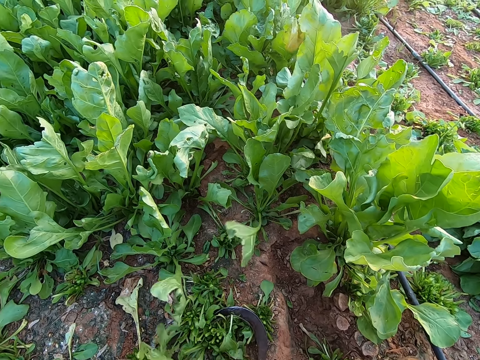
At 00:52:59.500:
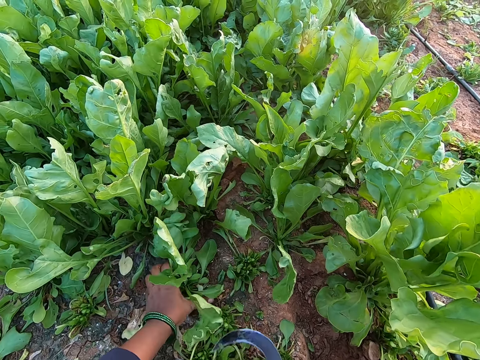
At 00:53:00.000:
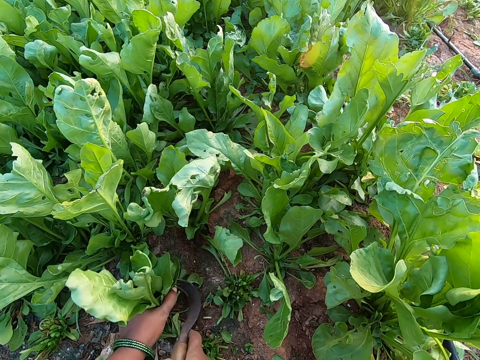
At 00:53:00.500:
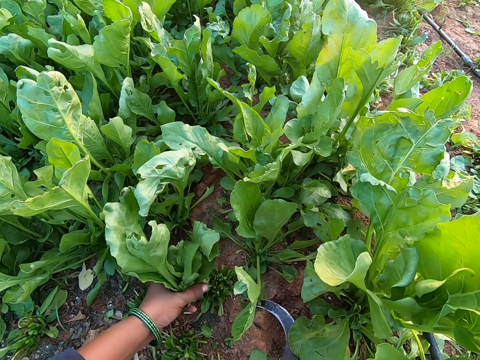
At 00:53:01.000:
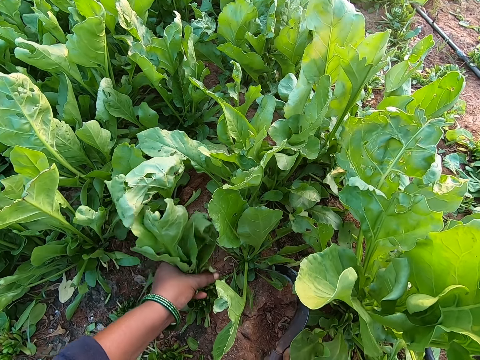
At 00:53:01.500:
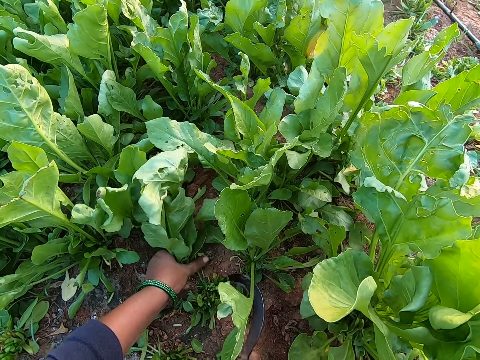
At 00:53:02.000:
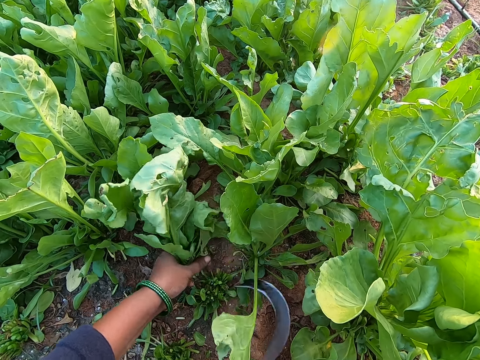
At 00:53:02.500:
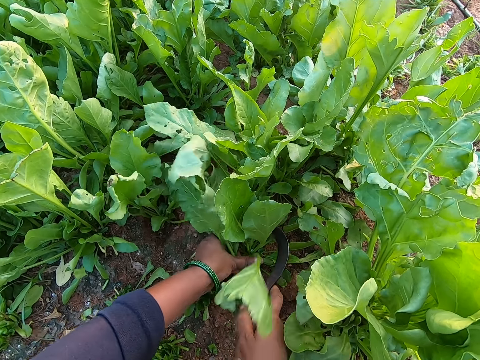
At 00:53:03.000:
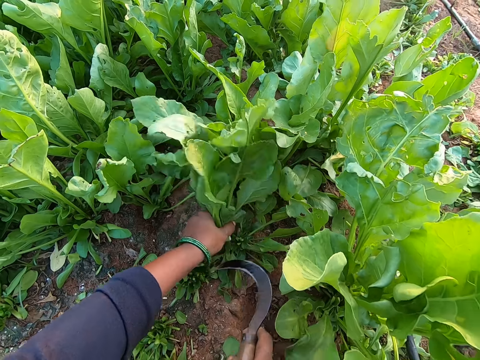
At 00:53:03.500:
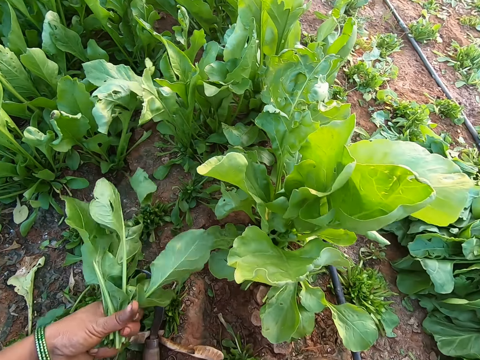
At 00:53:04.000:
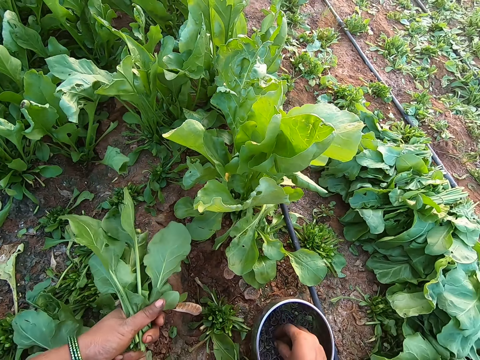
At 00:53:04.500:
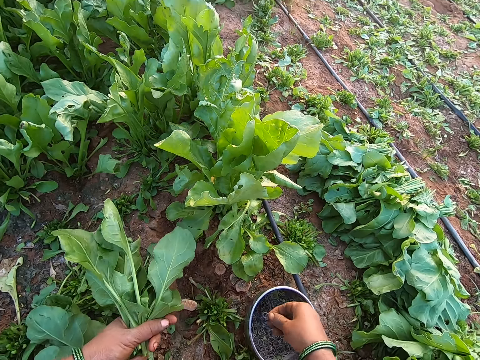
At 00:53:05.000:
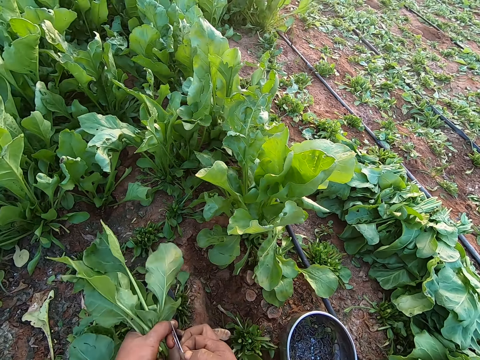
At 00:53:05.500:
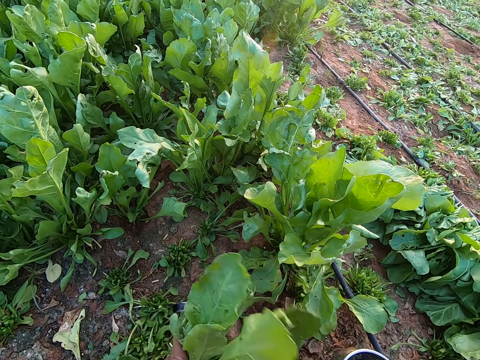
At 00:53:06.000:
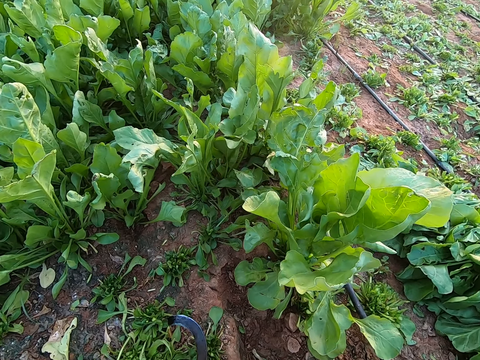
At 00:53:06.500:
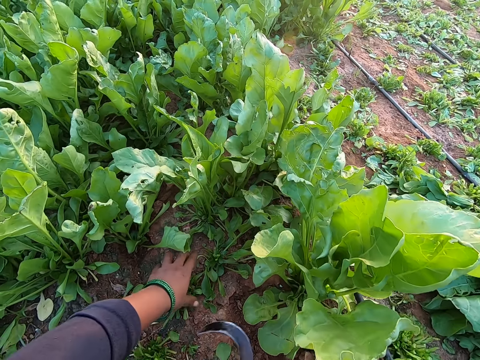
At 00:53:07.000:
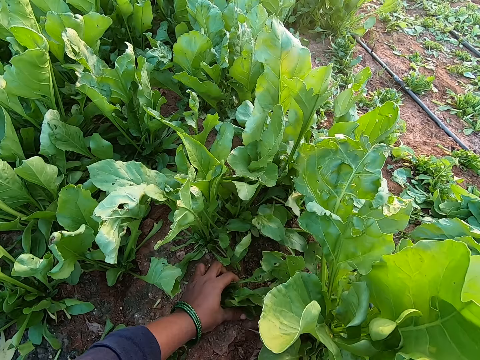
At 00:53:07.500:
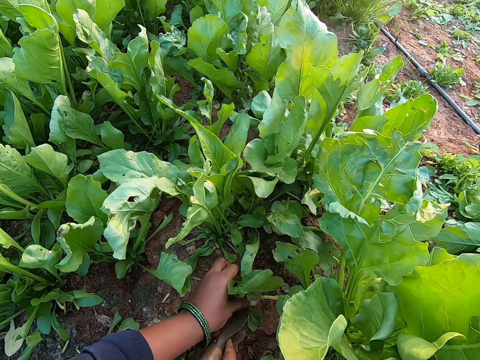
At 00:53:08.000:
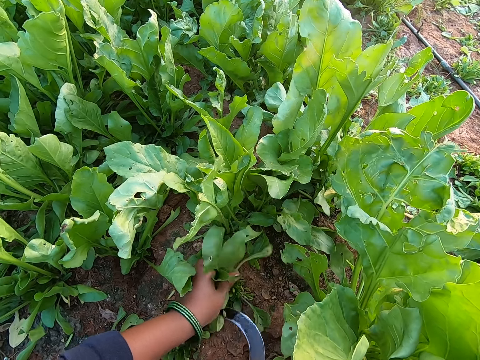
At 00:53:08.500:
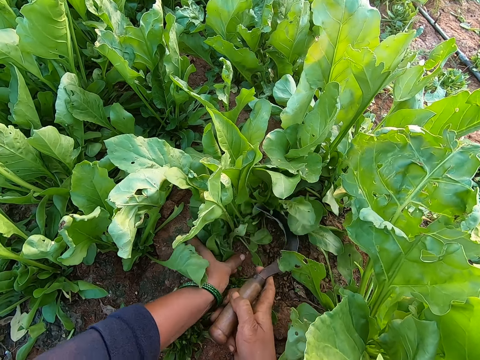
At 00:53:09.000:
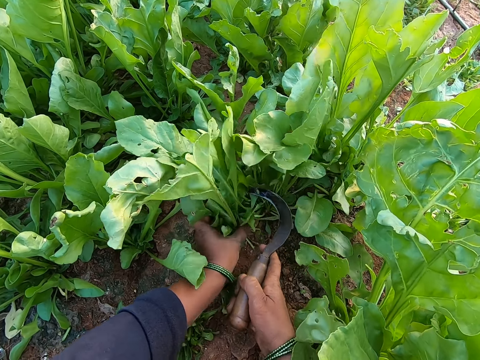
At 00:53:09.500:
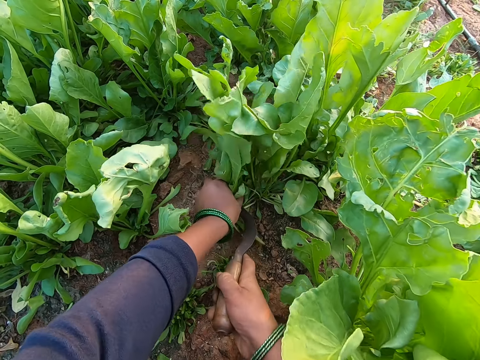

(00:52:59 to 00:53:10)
The camera wearer picks up the hand sickle from the floor with her right hand. She holds the vegetable on the floor with her left hand. She cuts the vegetable on the floor with the hand sickle in her right hand. She drops the hand sickle on the floor with her right hand. She picks up a rubber band from the plate on the floor with her right hand. She expands the rubber band with both hands. She binds the vegetable with the rubber in her right hand. She passes the vegetable to her right hand with her left hand. She picks up the hand sickle from the floor with her right hand. She holds the vegetable on the floor with her left hand. She cuts the vegetable on the floor with the hand sickle in her right hand.

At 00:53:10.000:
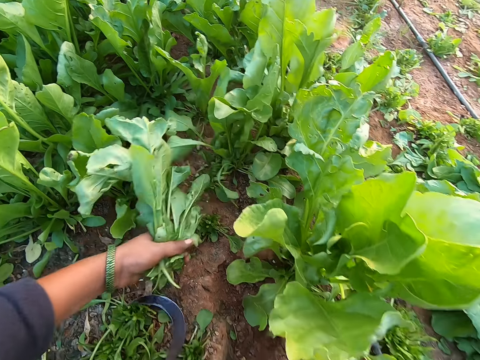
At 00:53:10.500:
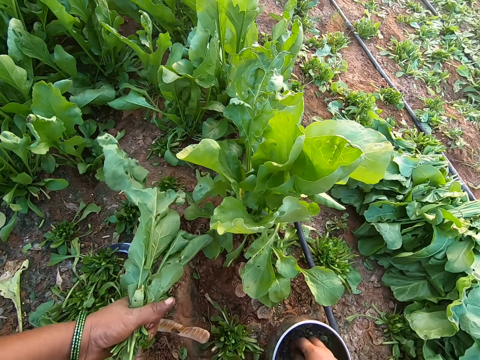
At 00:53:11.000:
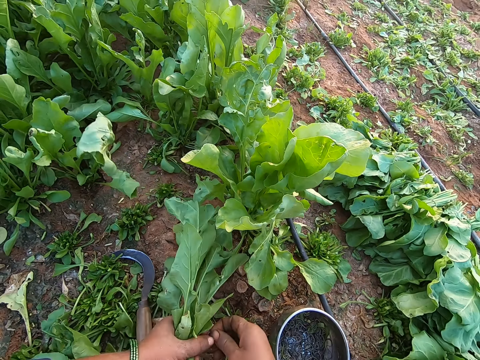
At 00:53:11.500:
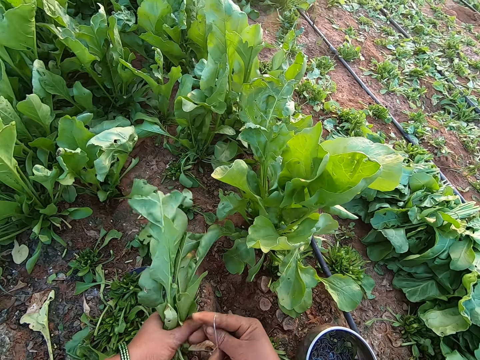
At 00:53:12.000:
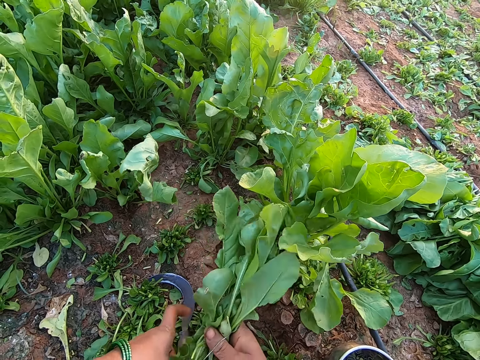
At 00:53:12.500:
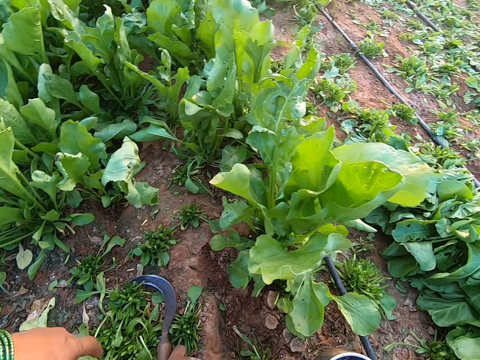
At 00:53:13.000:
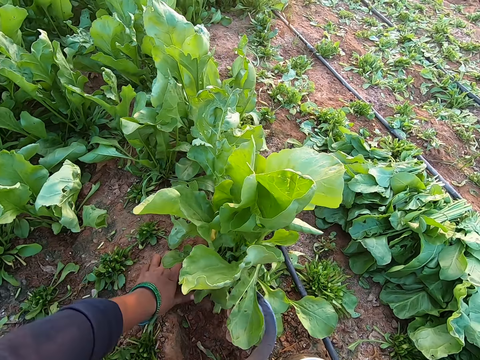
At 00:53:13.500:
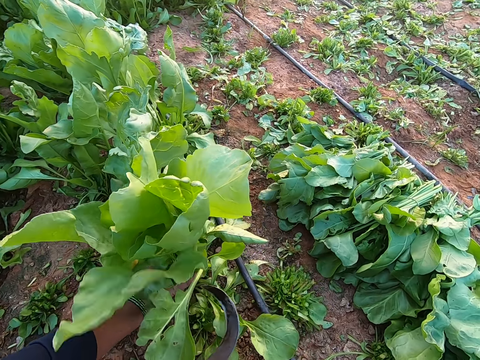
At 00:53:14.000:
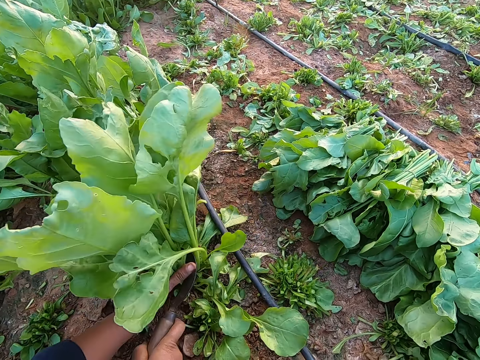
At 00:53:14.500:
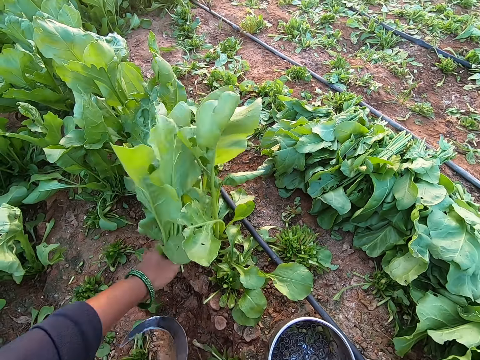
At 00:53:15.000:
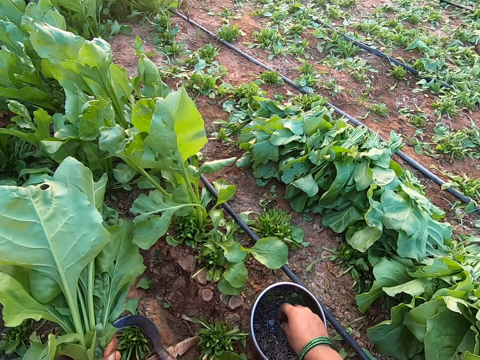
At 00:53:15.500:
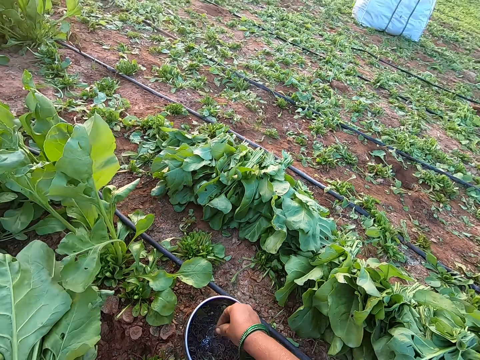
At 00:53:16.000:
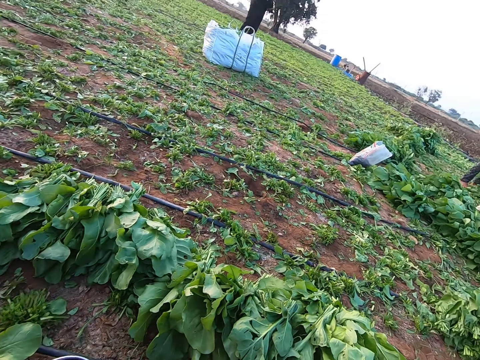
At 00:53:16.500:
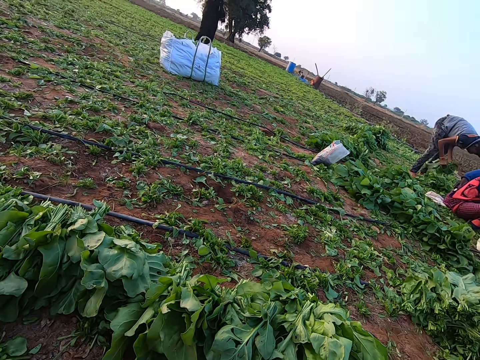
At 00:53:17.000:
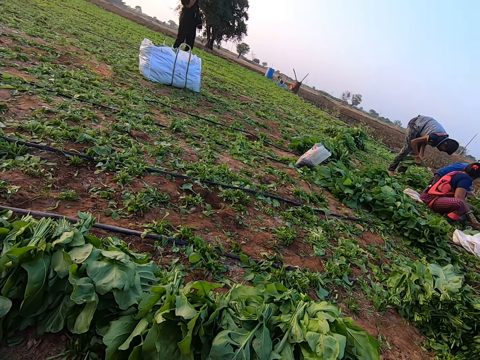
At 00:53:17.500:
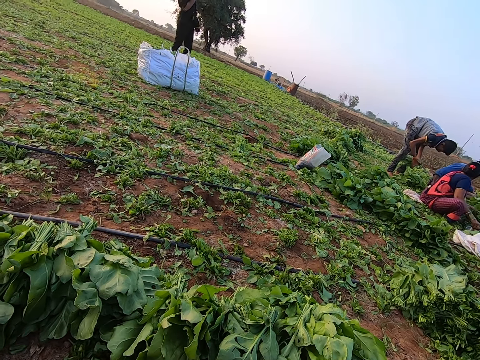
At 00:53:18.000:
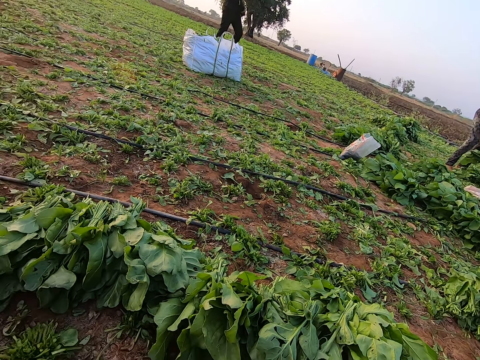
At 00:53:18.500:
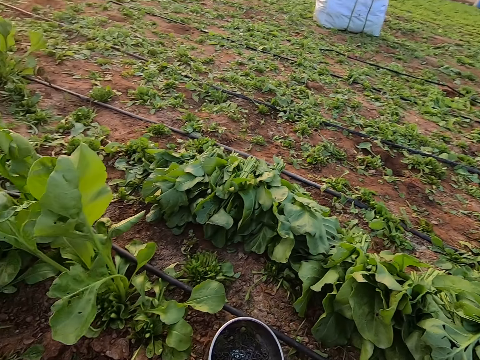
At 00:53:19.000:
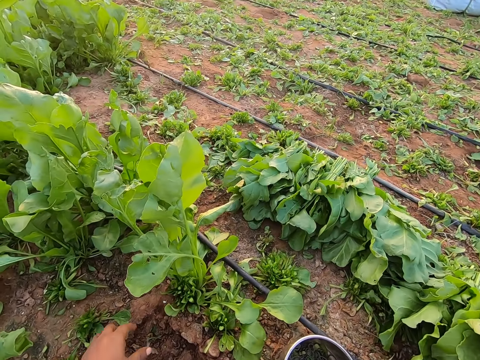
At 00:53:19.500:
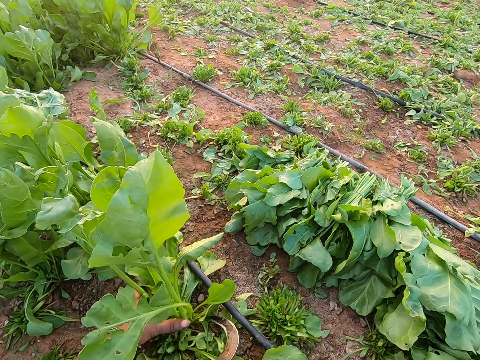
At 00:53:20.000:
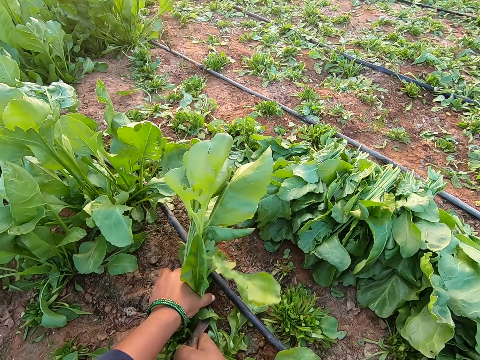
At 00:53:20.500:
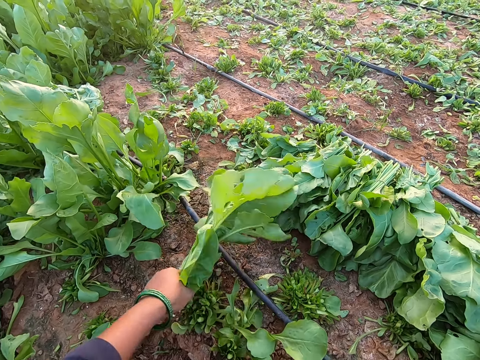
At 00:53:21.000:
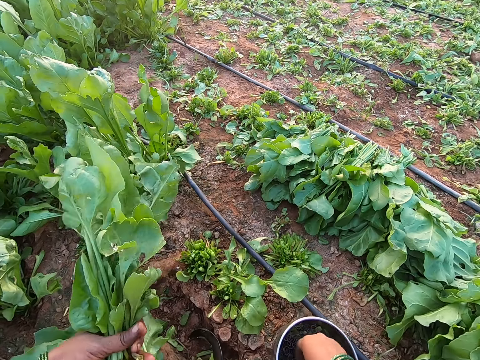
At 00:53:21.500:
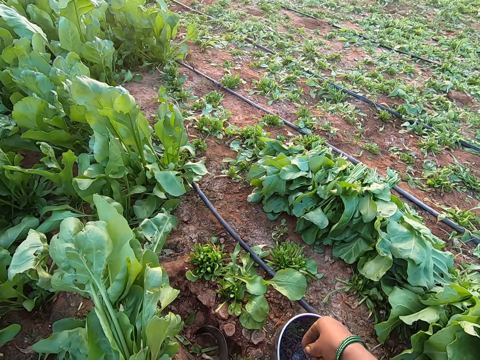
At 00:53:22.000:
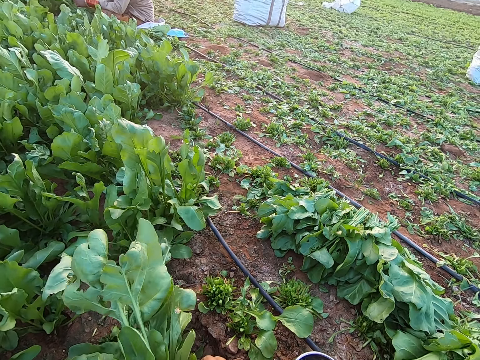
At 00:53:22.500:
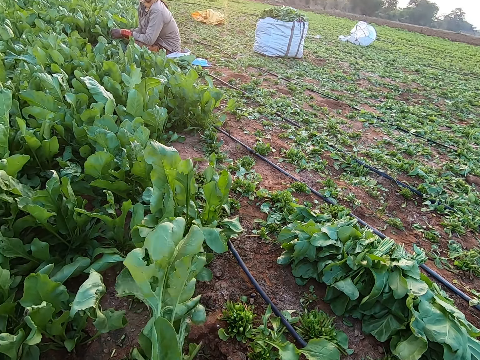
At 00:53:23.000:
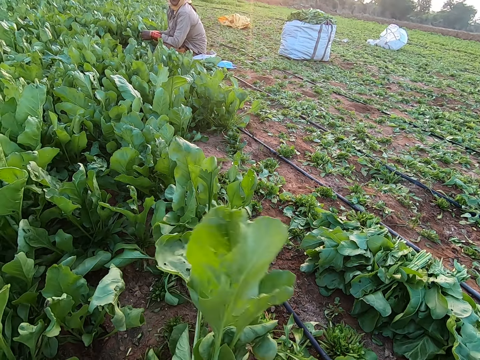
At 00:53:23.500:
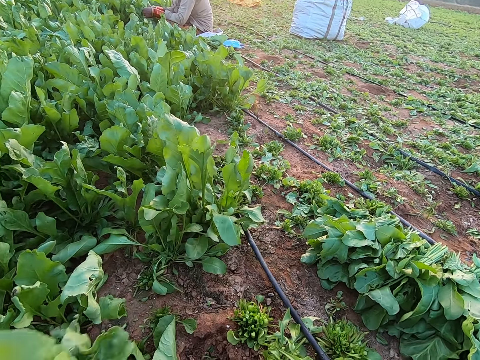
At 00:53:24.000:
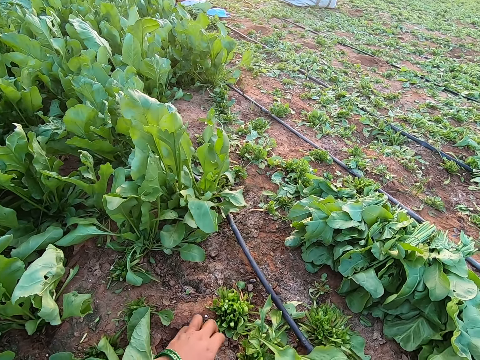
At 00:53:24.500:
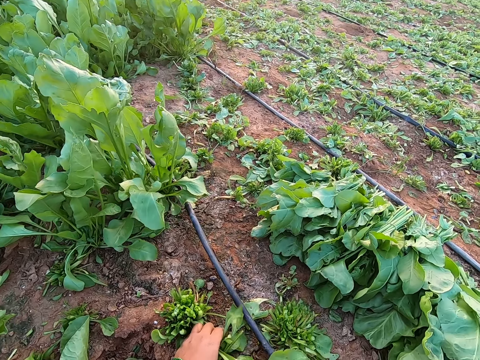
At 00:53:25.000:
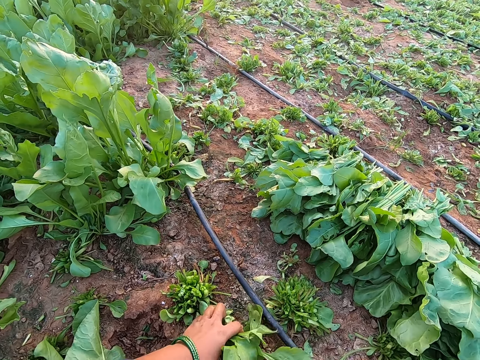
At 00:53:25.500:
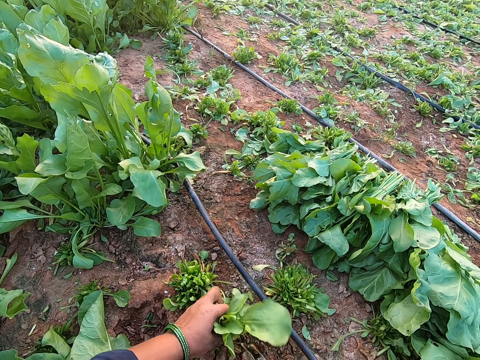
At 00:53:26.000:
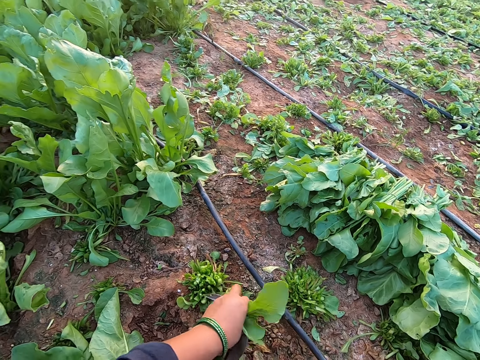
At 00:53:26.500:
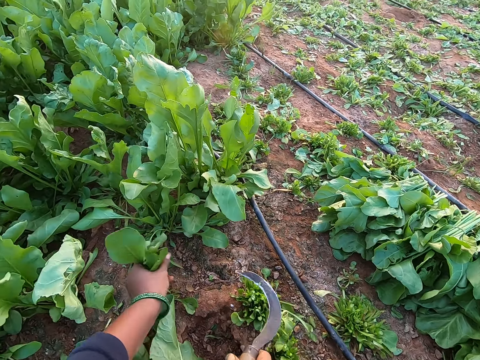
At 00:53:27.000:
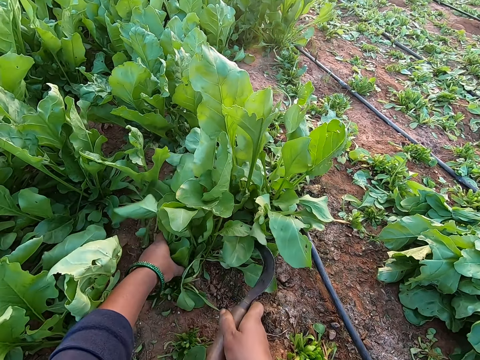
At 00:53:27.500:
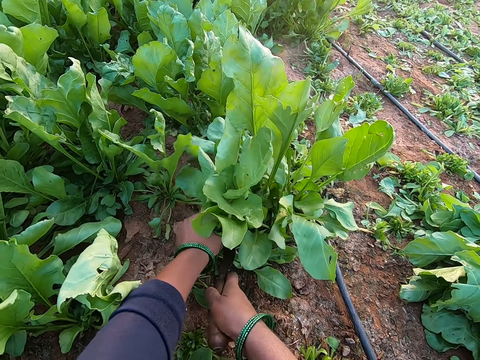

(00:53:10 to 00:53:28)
The camera wearer drops the hand sickle on the floor with her right hand. She picks up a rubber band from the plate on the floor with her right hand. She expands the rubber band with both hands. She binds the vegetable with the rubber in her right hand. She passes the vegetable to her right hand with her left hand. She drops the bundle of vegetables on the heap of harvested vegetables on the floor with her right hand. She picks up the hand sickle from the floor with her right hand. She holds the vegetable on the floor with her left hand. She cuts the vegetable on the floor with the hand sickle in her right hand. She drops the hand sickle on the floor with her right hand. She picks up the rubber band from the plate on the floor with her right hand. She looks around. She holds the vegetable on the floor with her left hand. She cuts the vegetable on the floor with the hand sickle in her right hand. She picks up the rubber band from the plate on the floor with her right hand. She ties the vegetables with the band. She drops the bundle of vegetables on the heap of harvested vegetables on the floor with her right hand. She holds the vegetable on the floor with her left hand. She cuts the vegetable on the floor with the hand sickle in her right hand.
